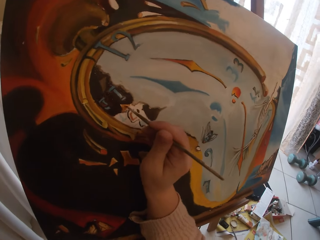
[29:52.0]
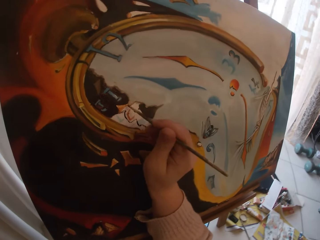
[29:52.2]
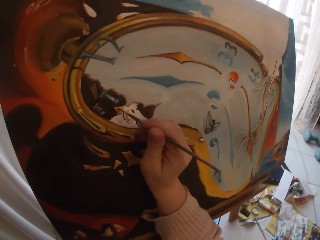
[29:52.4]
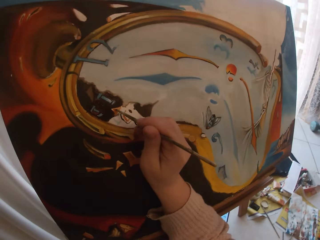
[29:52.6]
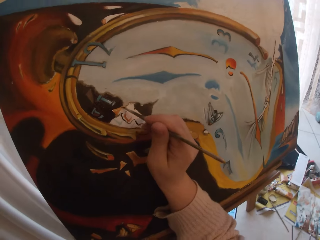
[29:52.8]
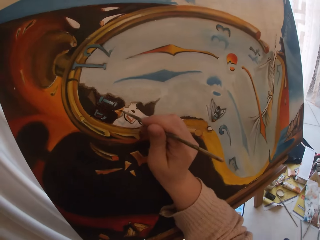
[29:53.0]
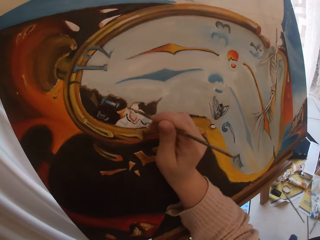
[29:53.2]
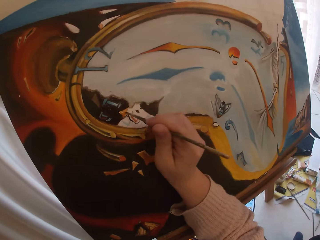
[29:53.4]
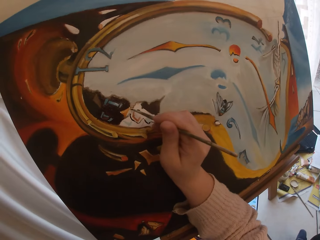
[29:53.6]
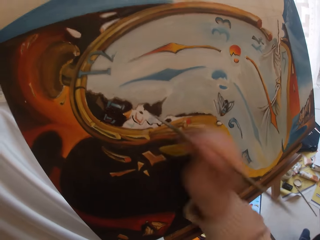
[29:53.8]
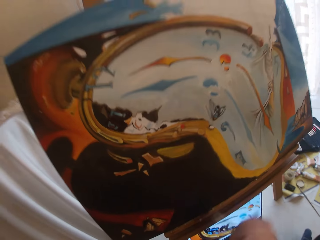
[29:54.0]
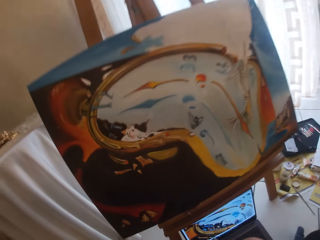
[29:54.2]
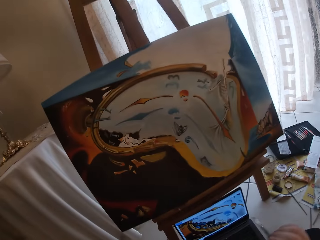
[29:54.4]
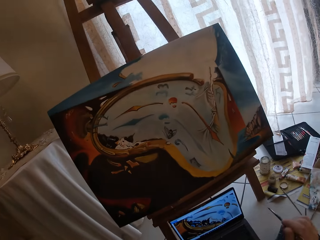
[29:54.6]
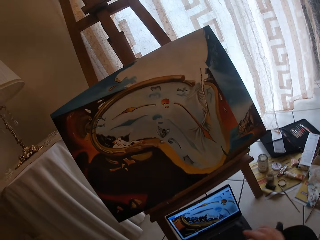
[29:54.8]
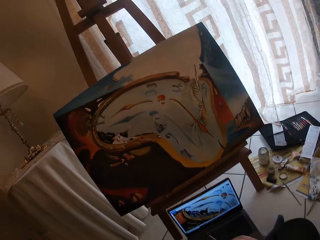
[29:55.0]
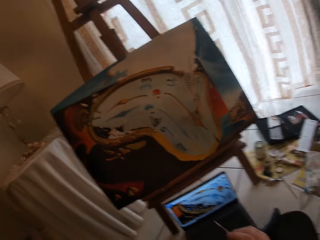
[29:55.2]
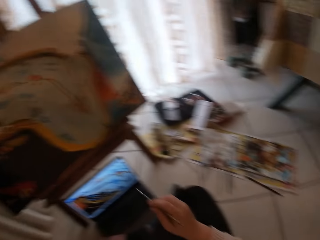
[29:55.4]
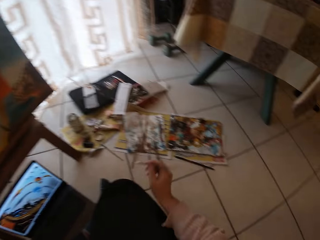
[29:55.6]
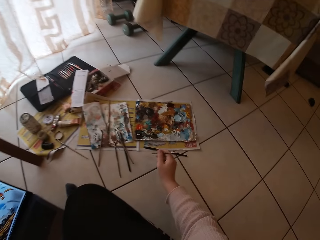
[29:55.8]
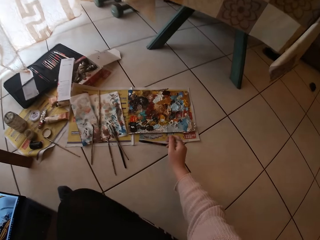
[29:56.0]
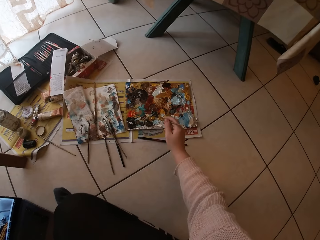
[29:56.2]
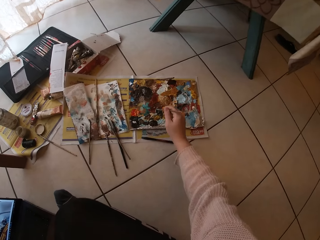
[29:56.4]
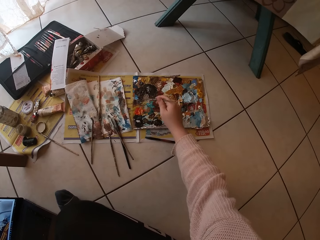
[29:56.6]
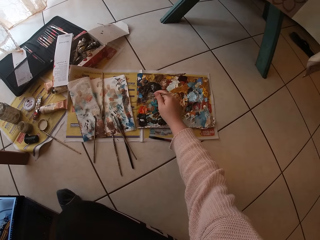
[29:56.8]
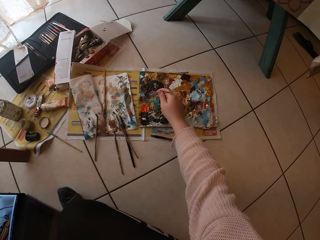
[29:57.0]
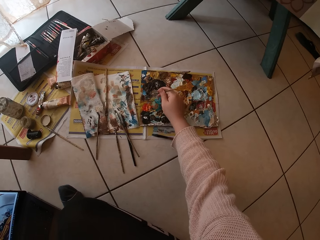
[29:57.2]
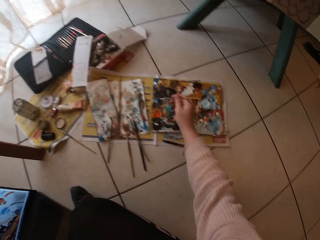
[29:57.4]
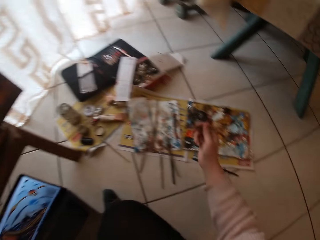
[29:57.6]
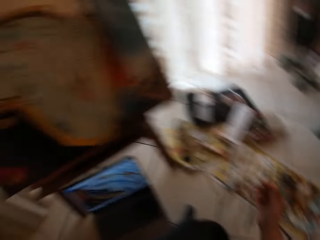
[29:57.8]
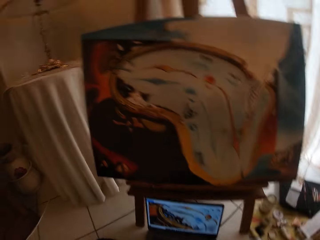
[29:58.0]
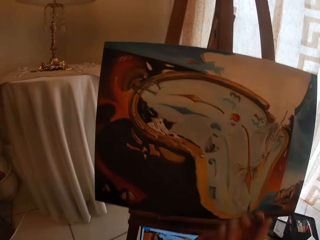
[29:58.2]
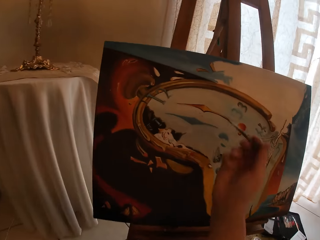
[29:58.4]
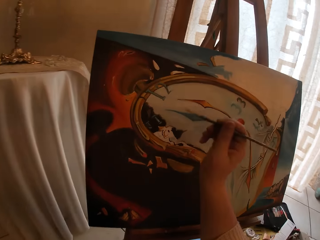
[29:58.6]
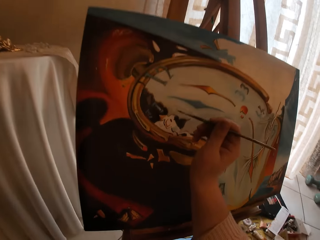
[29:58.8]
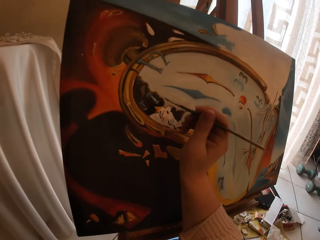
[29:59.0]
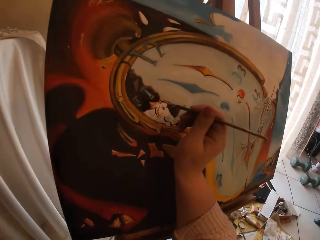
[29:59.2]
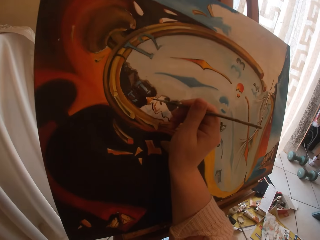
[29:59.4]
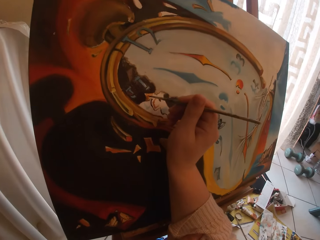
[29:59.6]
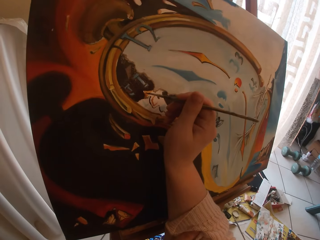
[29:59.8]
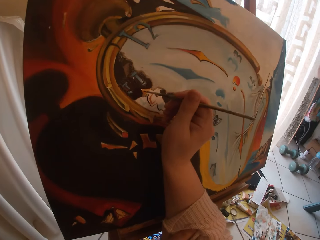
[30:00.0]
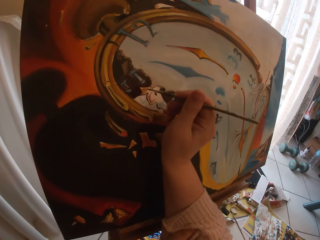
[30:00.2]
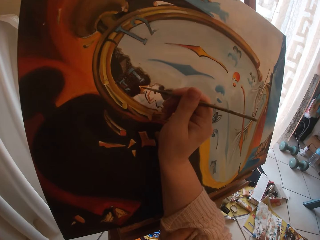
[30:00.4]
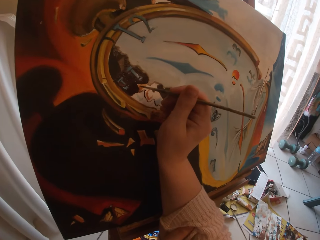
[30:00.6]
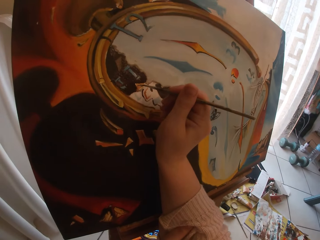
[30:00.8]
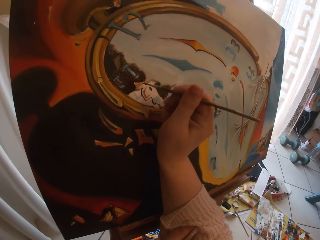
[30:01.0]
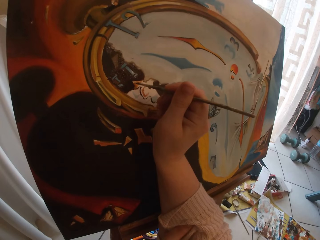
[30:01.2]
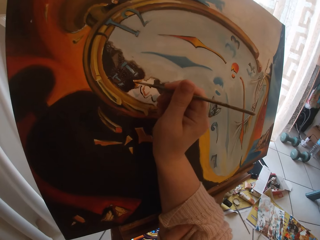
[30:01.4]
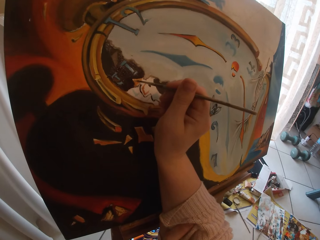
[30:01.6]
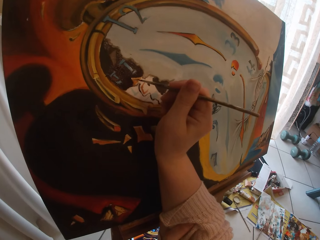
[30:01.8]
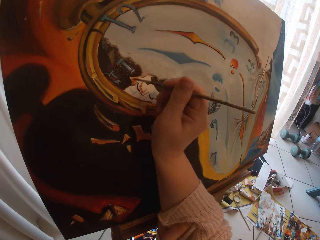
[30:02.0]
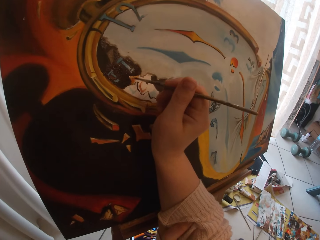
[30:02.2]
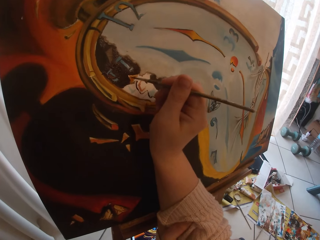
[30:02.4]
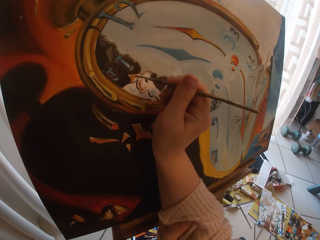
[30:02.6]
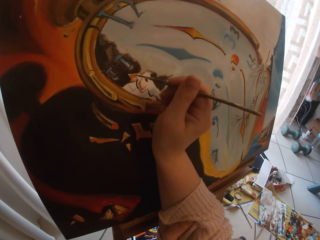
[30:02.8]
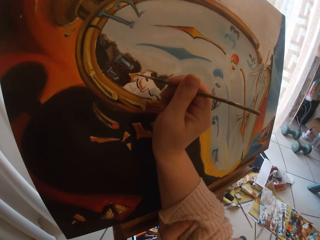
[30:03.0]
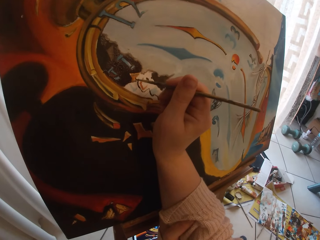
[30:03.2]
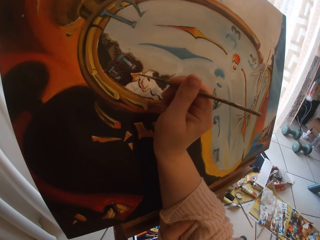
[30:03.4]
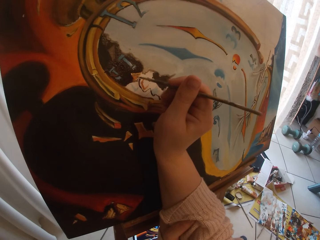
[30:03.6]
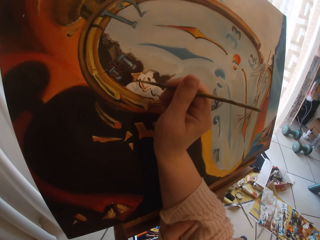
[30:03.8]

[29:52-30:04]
The camera wearer takes her hand off the canvas board. She stops to paint. She turns around. She touches paint on the paper paint palette with her paint brush. She adds paint to the paint brush. She turns around. She paints the picture on the canvas board or cardboard using the paint brush.

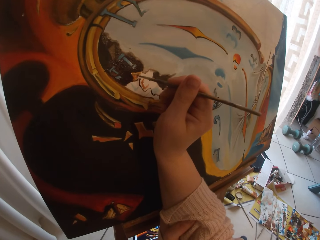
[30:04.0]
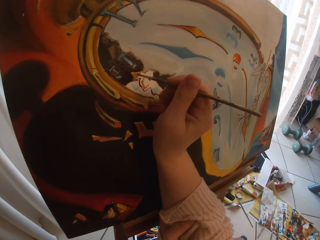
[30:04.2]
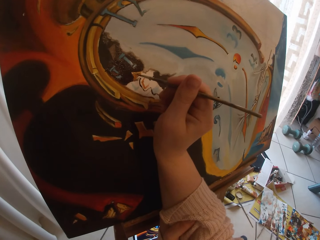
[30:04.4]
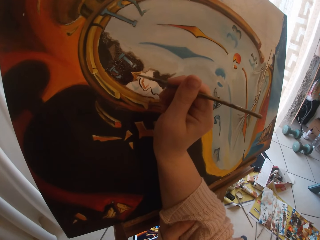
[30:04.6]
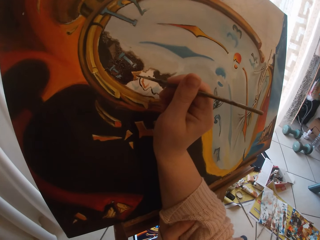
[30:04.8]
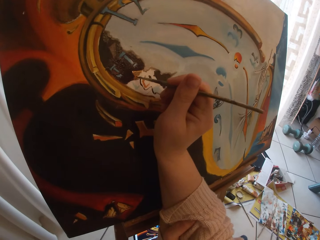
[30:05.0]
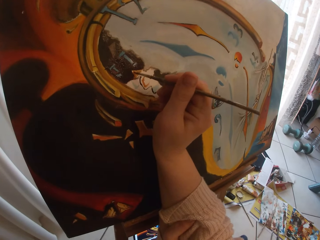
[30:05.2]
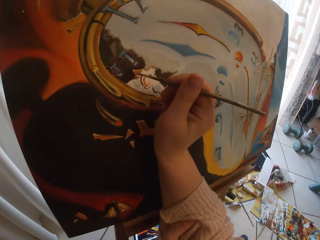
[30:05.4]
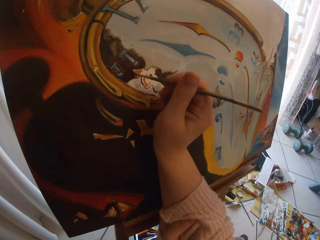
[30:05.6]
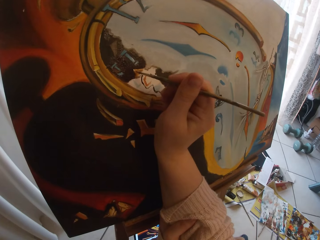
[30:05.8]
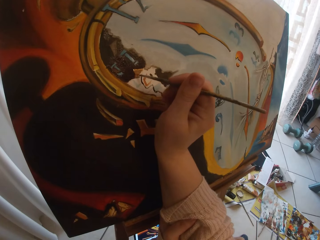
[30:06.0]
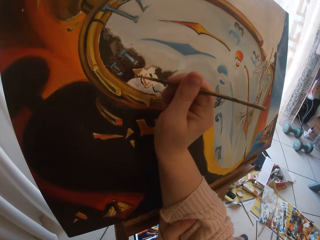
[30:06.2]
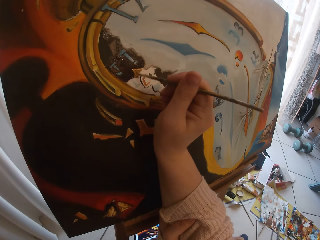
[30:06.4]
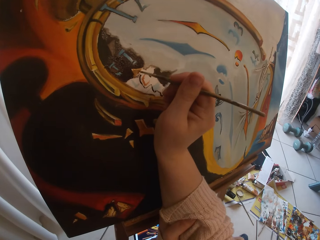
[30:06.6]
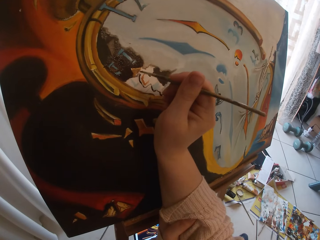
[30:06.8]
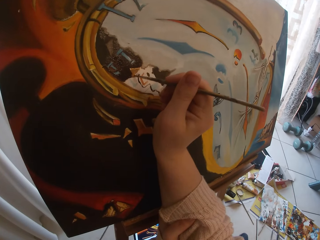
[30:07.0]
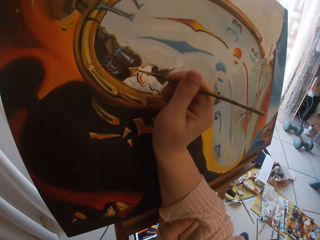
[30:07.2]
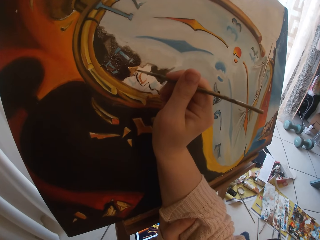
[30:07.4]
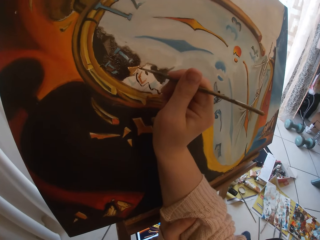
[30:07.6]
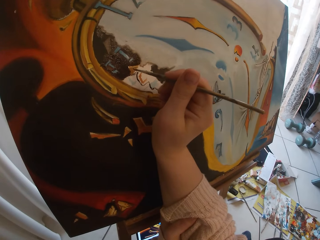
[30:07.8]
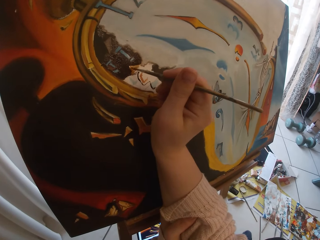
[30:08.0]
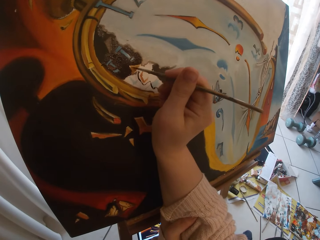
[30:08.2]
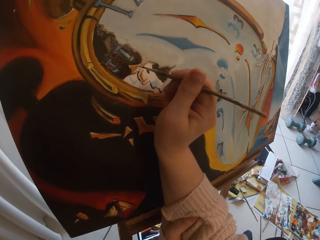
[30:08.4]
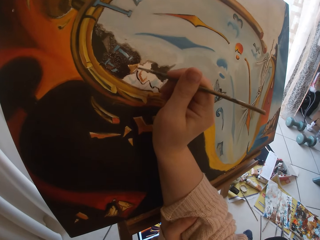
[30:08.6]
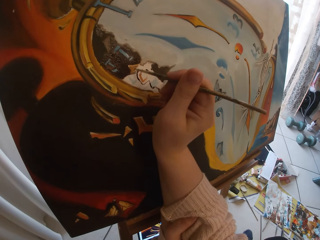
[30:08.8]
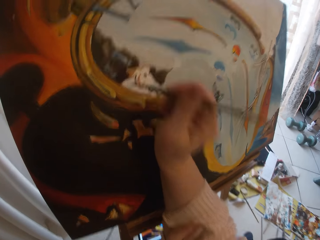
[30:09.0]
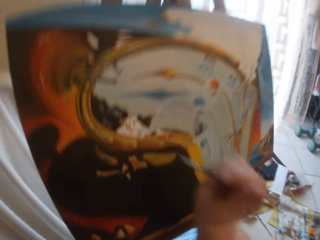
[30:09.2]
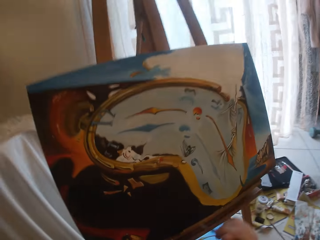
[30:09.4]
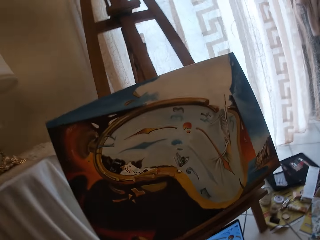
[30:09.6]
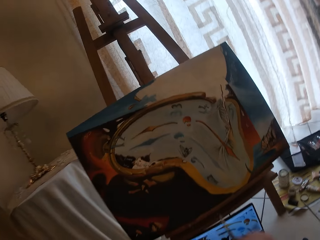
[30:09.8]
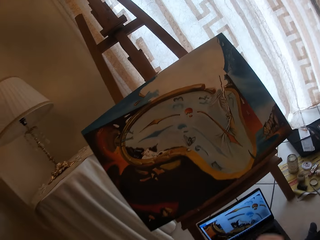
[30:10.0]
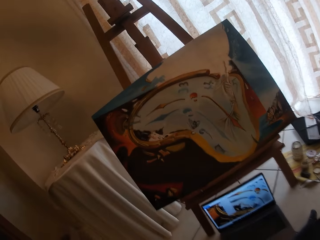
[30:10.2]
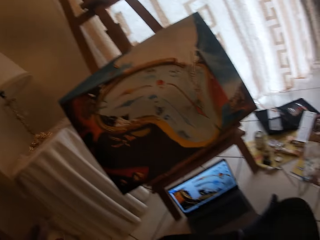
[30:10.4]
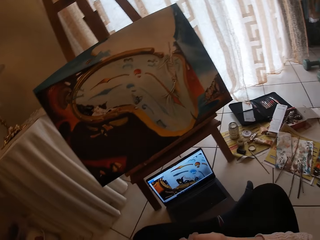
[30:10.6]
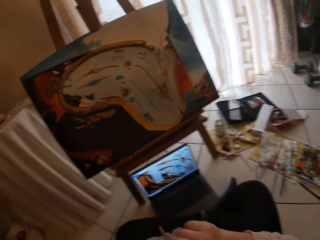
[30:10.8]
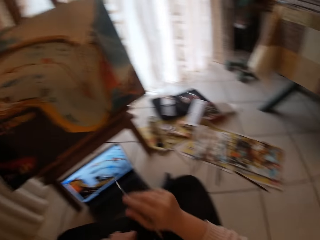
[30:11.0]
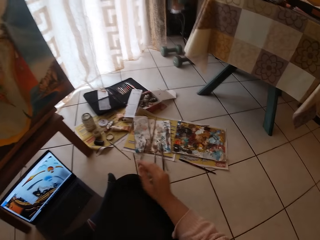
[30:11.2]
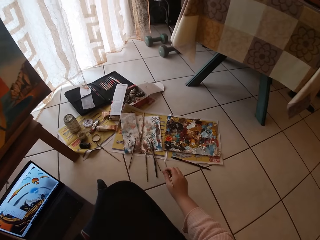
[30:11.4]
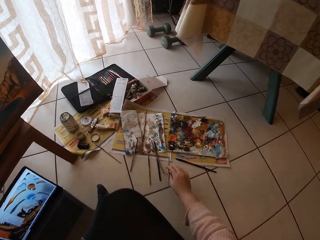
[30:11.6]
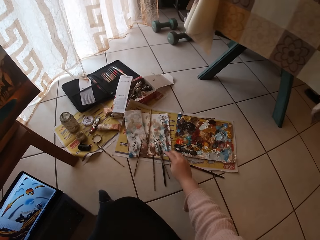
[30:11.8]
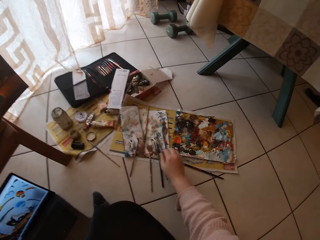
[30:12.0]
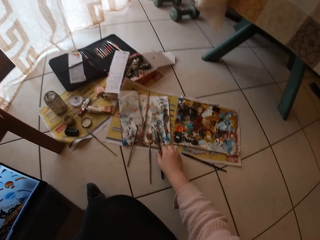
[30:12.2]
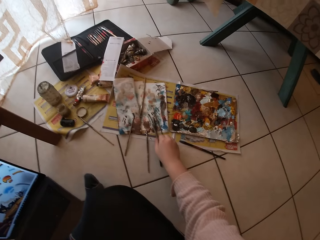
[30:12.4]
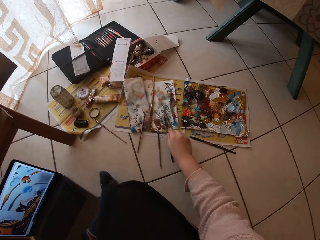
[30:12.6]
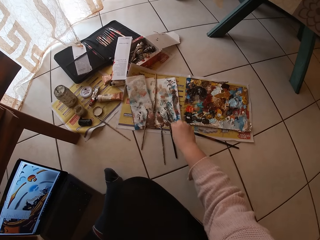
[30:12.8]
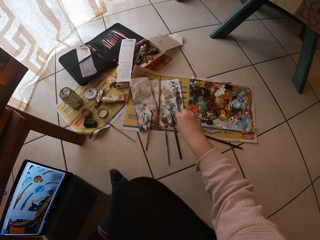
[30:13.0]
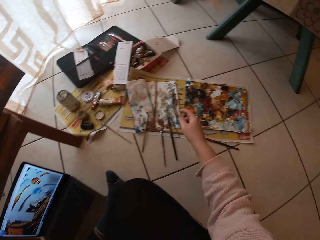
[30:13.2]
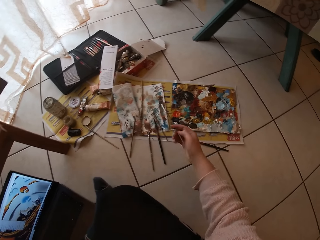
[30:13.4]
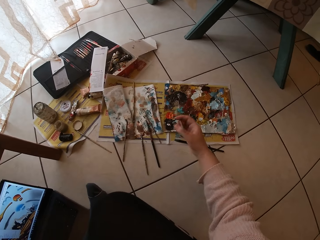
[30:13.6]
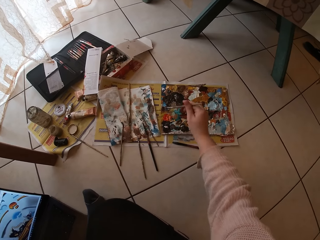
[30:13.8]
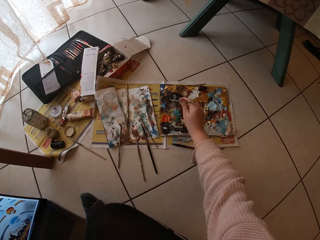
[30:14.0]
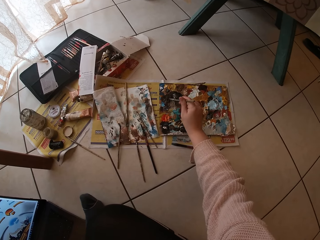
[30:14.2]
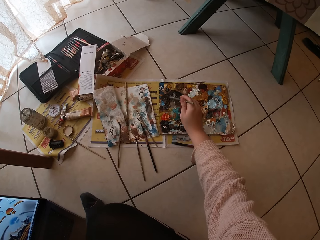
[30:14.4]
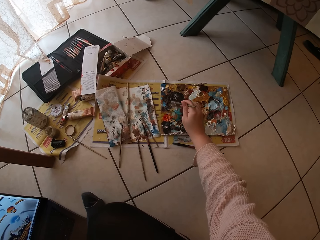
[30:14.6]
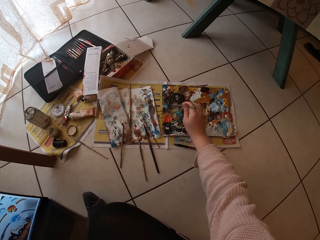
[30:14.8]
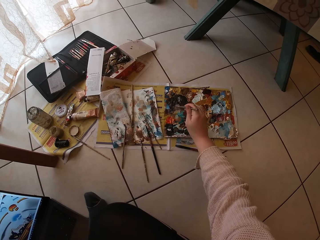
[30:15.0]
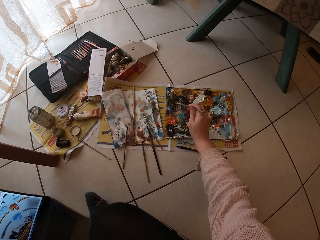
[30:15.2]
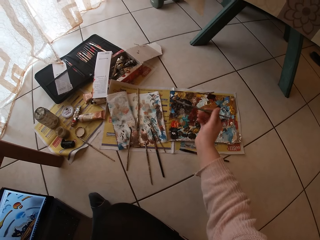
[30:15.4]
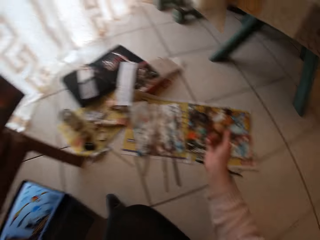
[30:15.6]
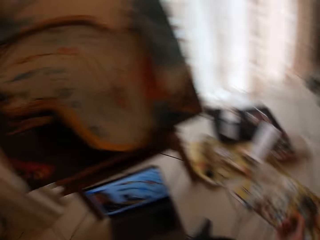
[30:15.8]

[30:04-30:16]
The camera wearer takes her hand off the canvas board. She stops to paint. She refers to the referral picture displayed on a laptop screen. She turns around. She drops the paint brush on a paper beside the paper paint palette on the floor. She picks up another paint brush on the paper beside the paper paint palette on the floor. She adds paint to the paint brush. She touches paint on the paper paint palette with the paint brush.
